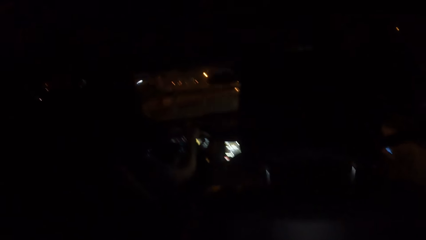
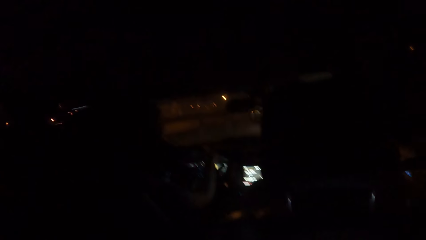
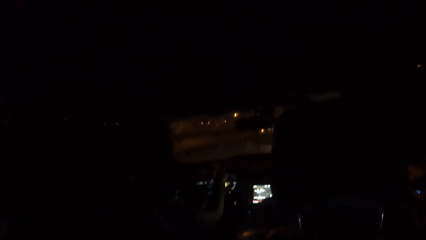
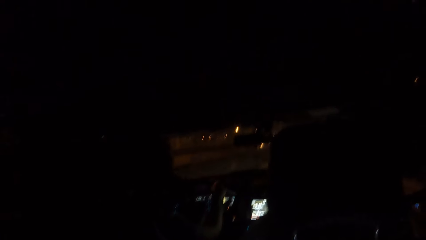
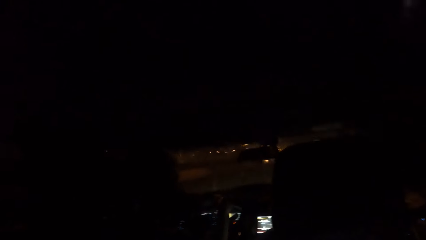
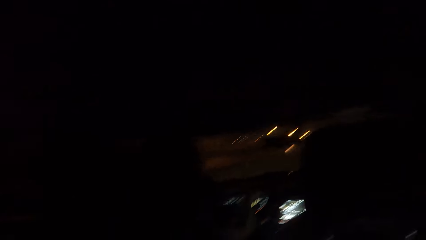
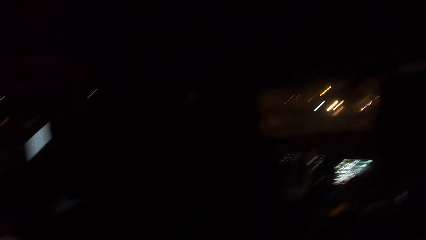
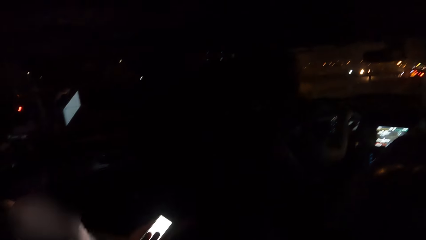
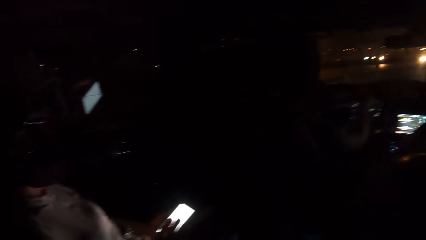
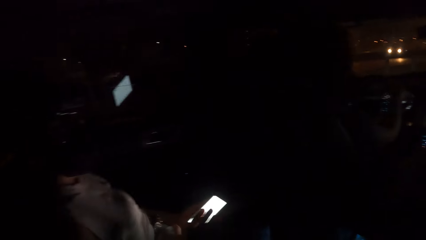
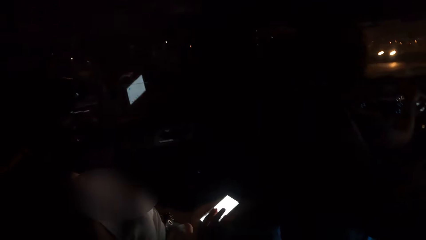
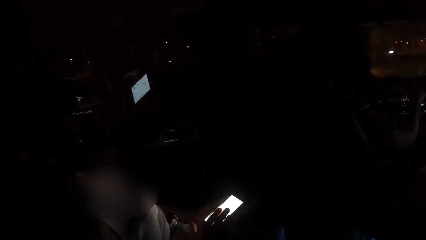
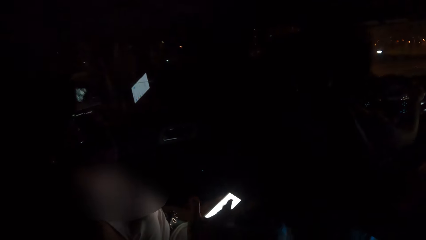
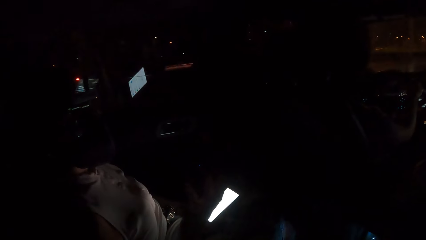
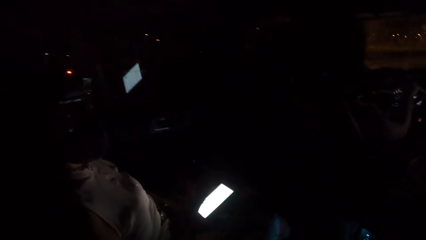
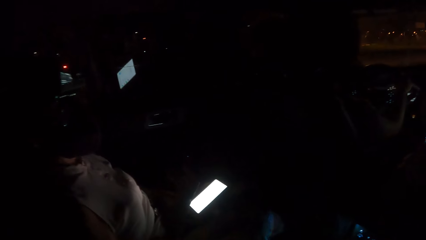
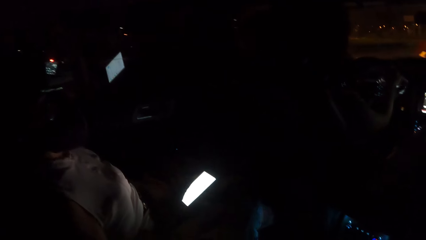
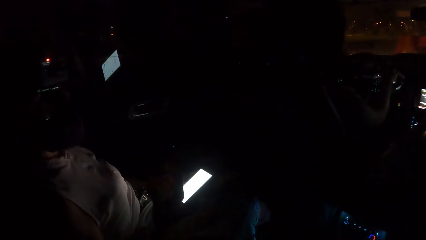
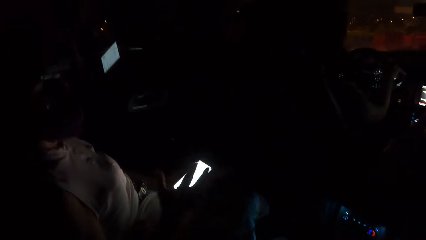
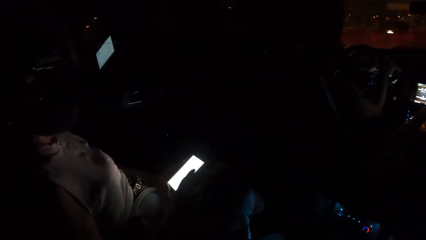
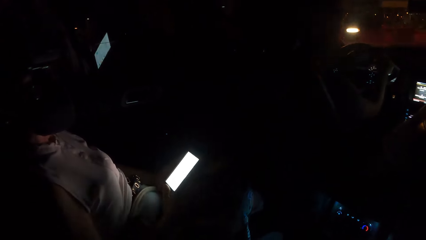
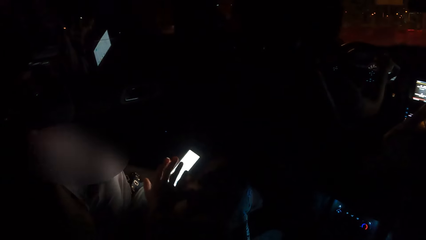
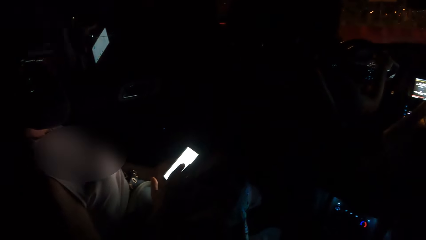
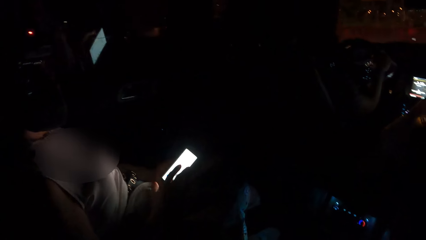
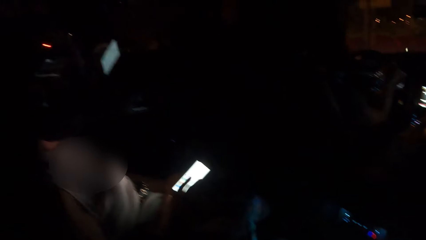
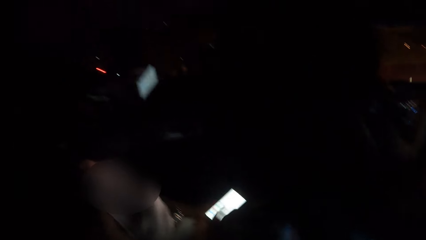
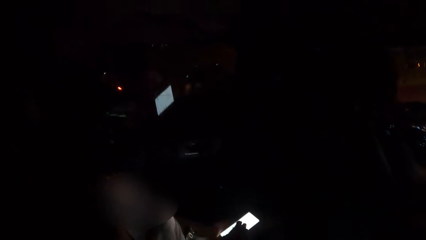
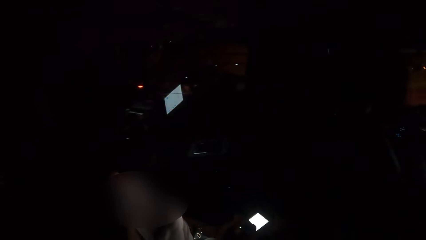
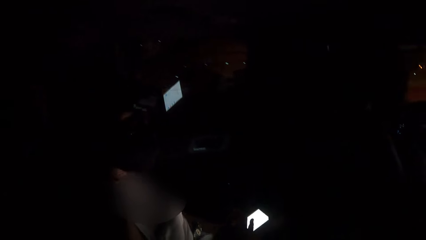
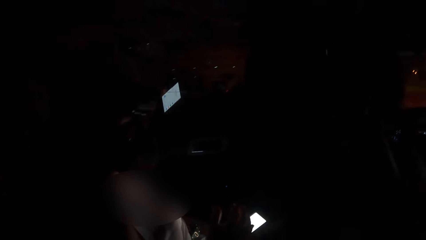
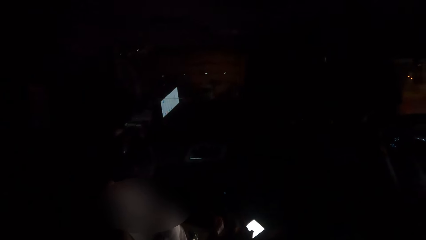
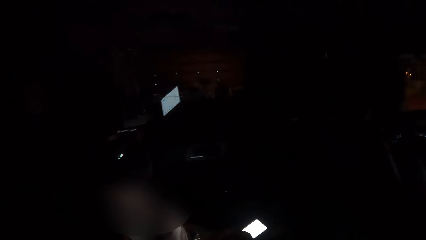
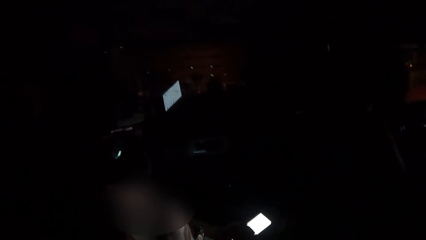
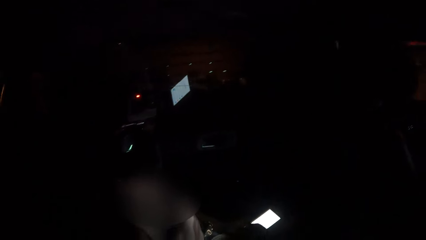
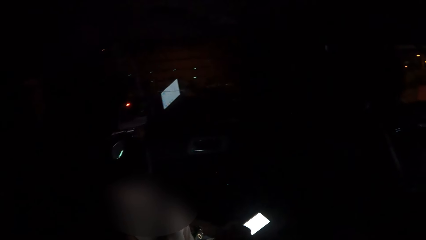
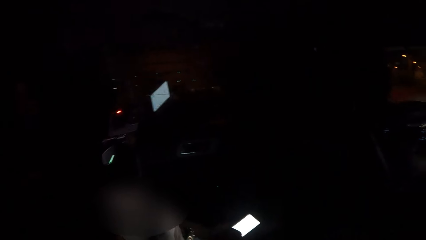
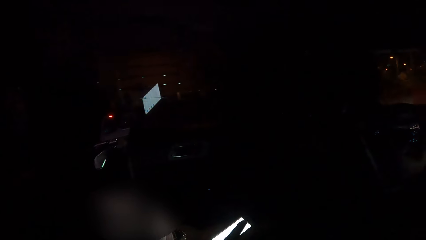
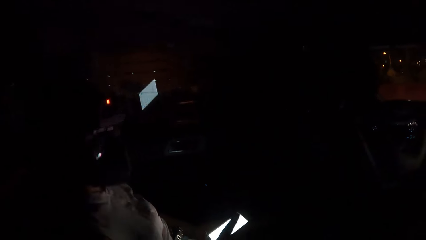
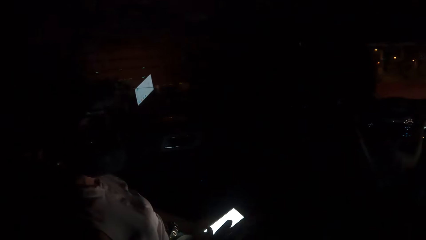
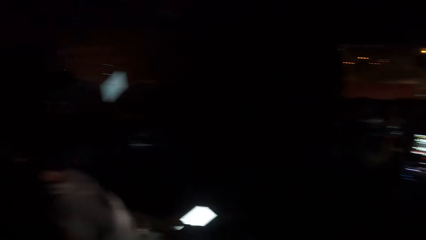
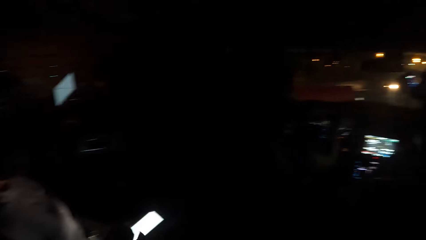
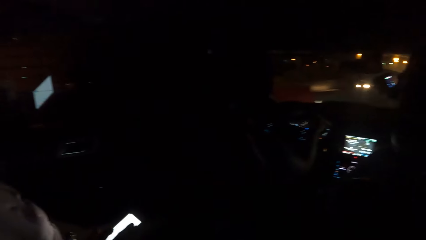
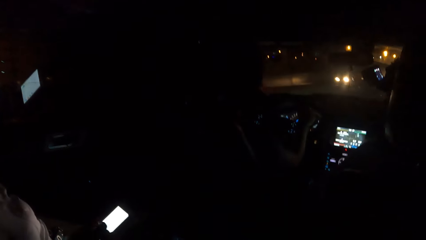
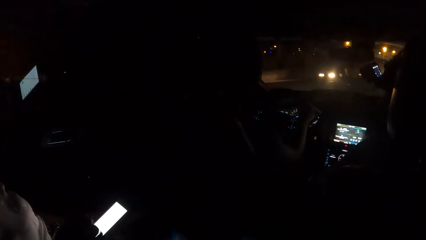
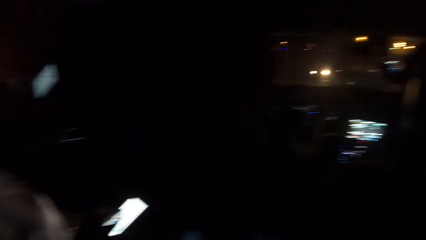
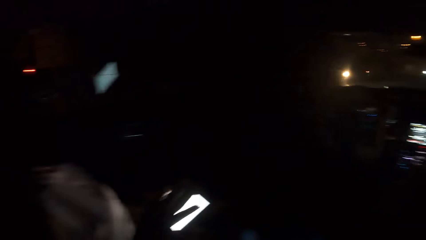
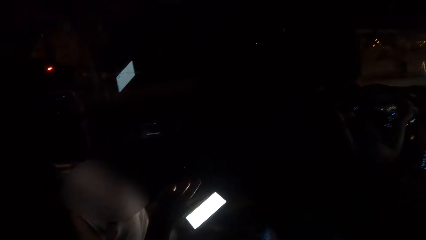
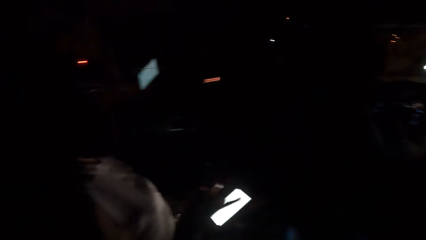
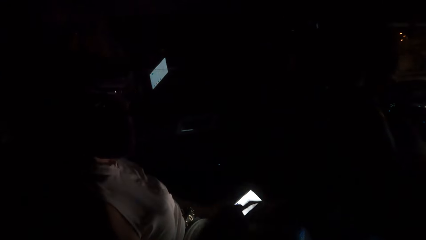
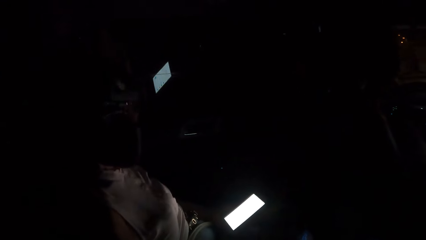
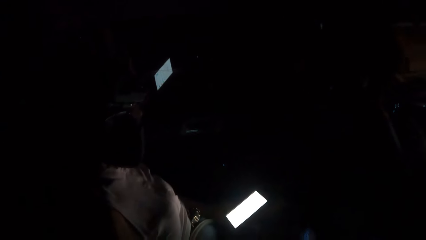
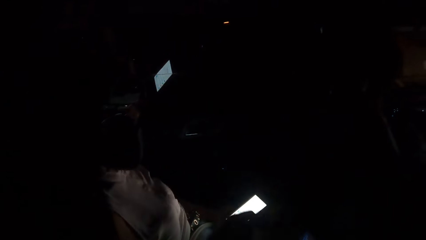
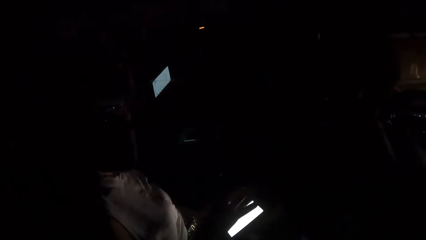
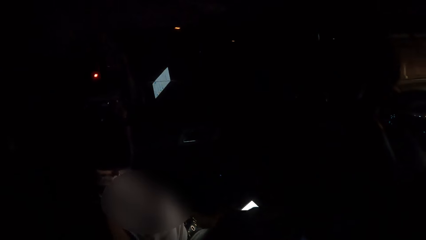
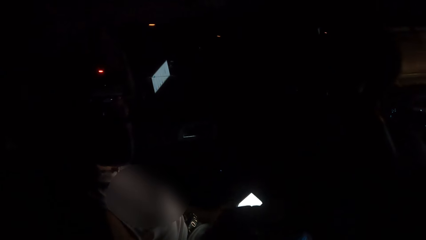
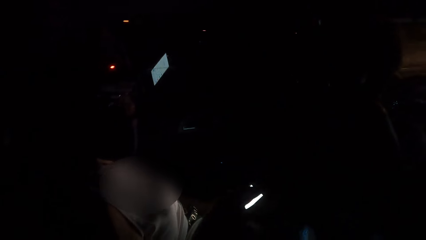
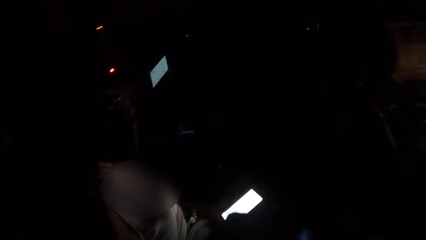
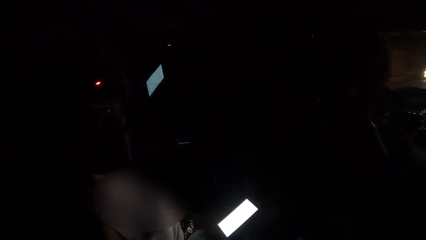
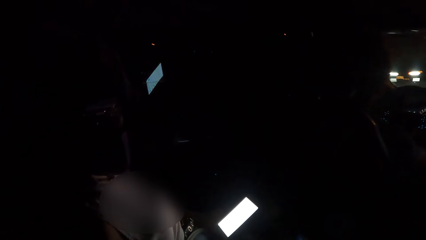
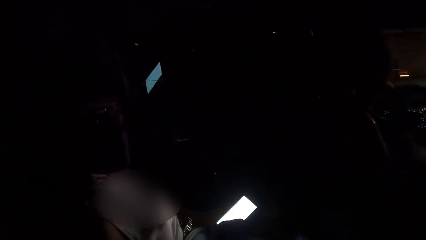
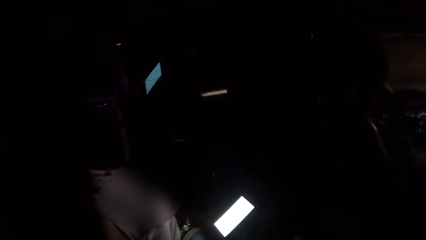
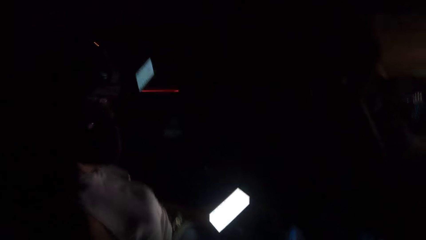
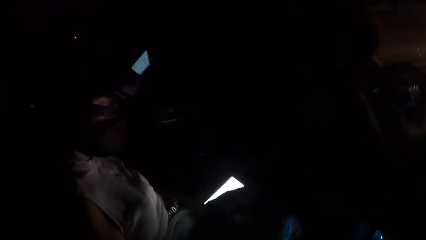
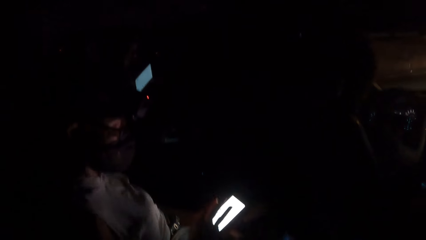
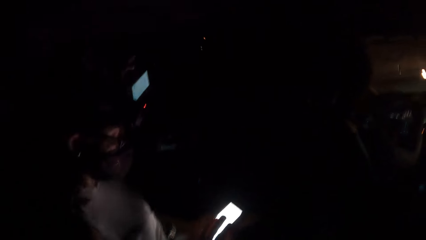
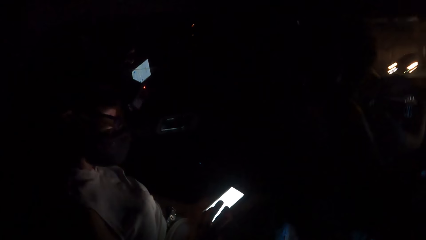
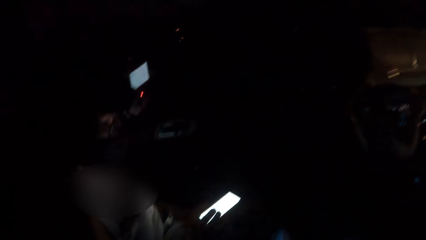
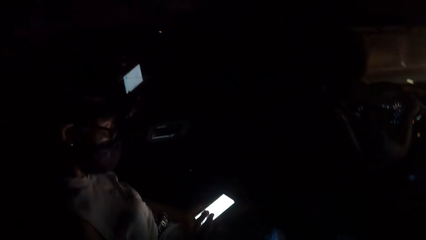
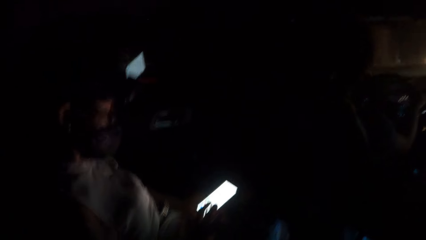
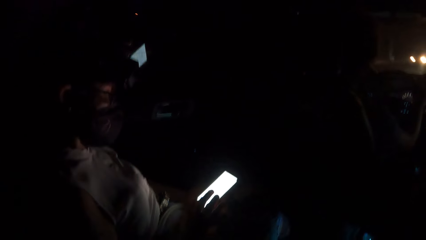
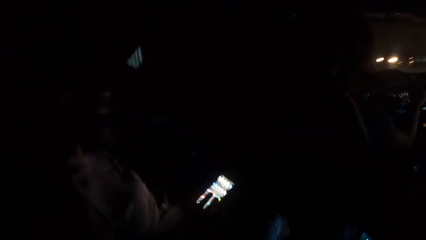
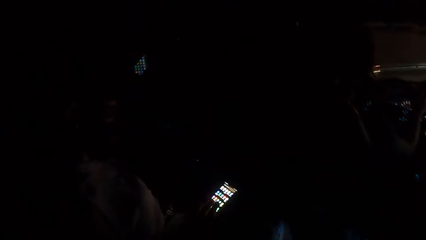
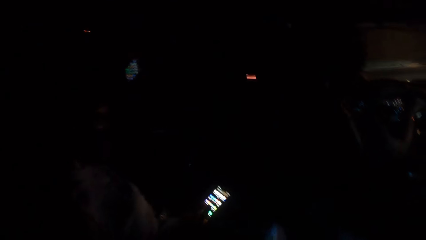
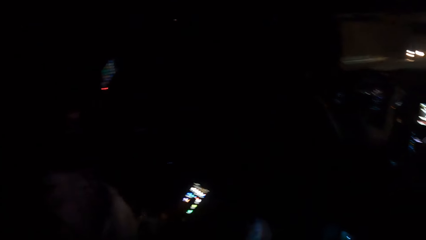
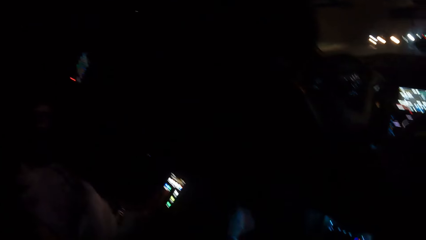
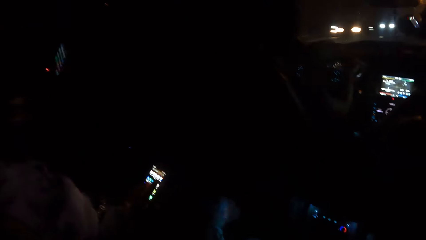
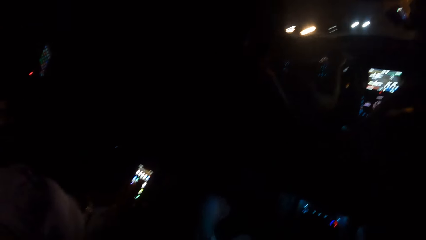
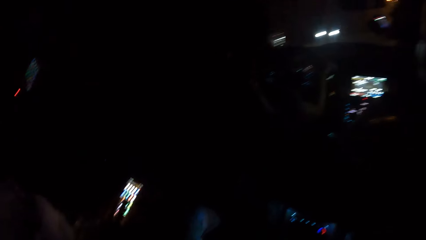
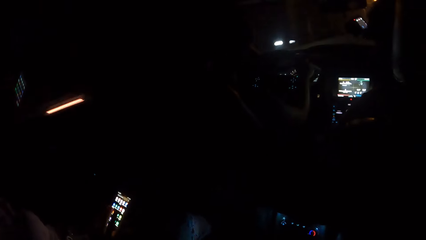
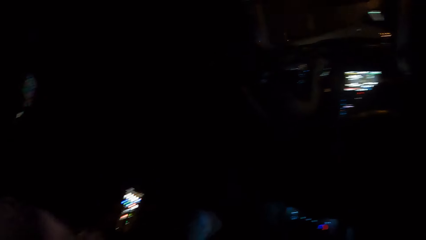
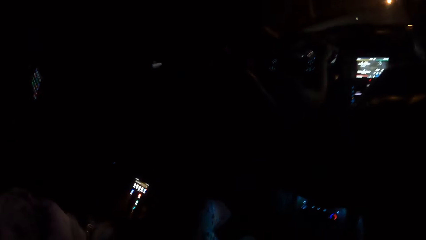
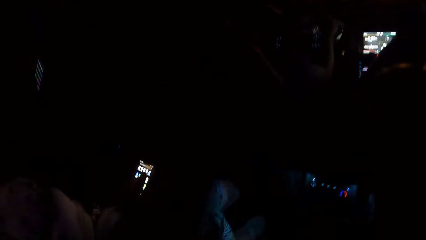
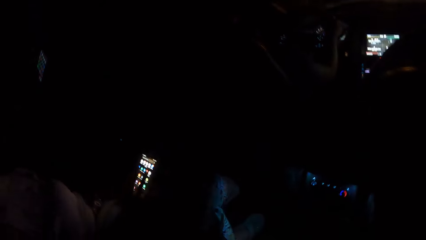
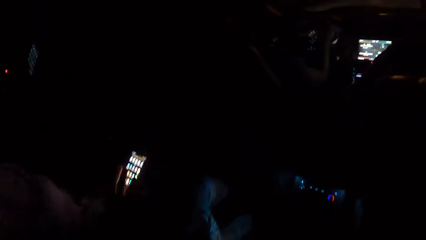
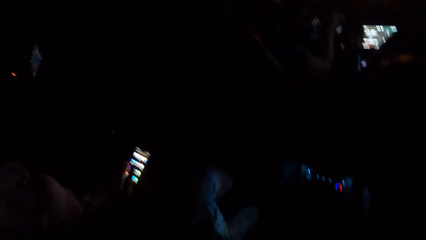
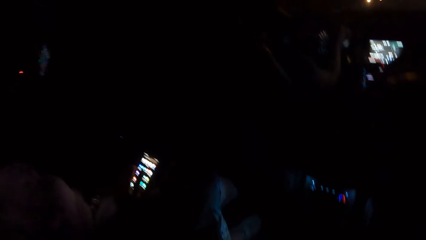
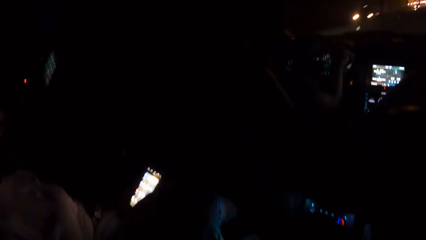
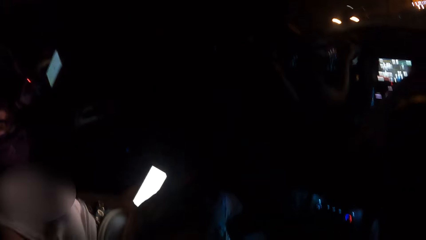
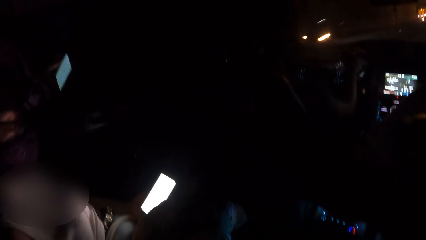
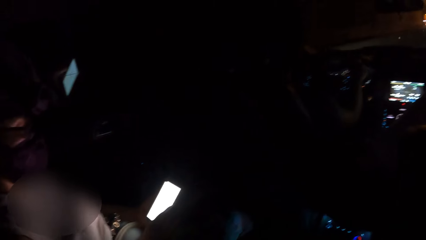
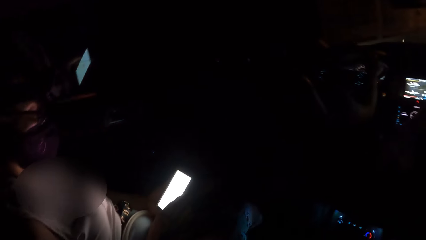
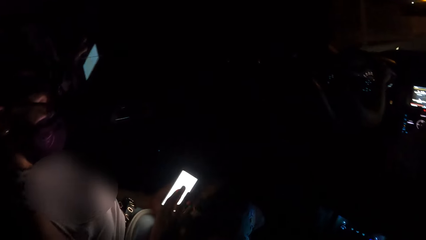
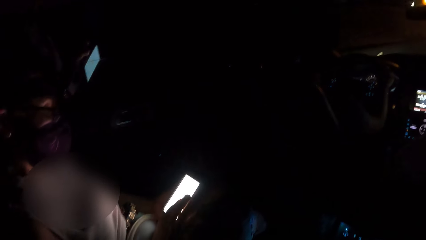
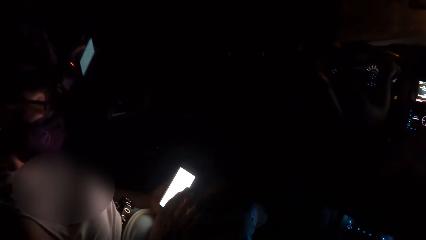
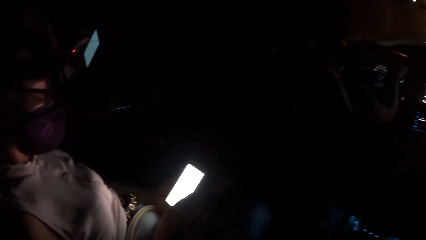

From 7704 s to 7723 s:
A person gestures to the camera wearer. The person operates the phone.
